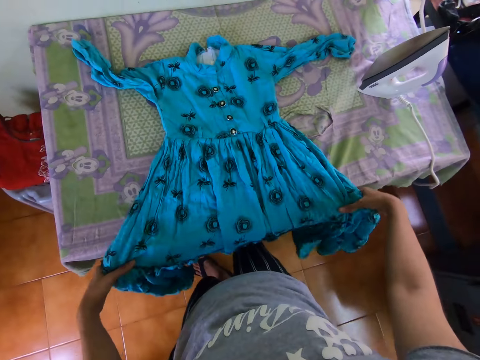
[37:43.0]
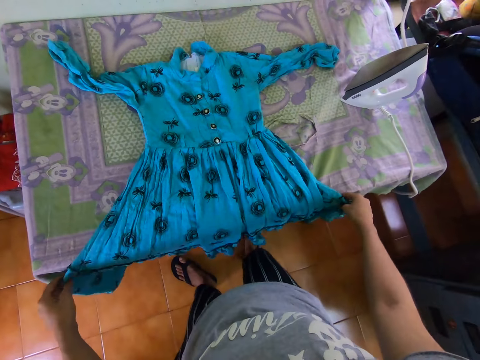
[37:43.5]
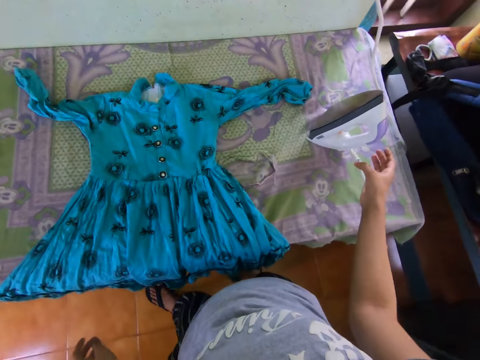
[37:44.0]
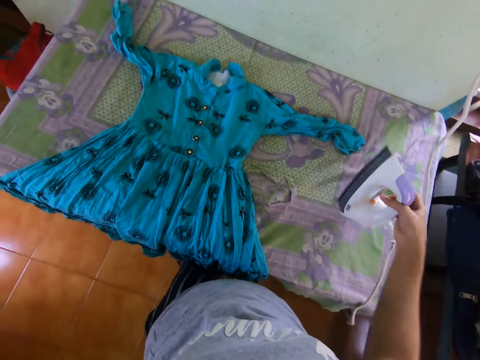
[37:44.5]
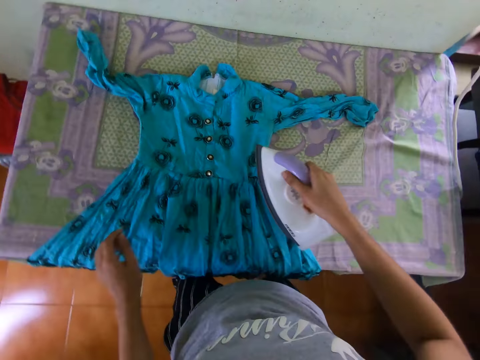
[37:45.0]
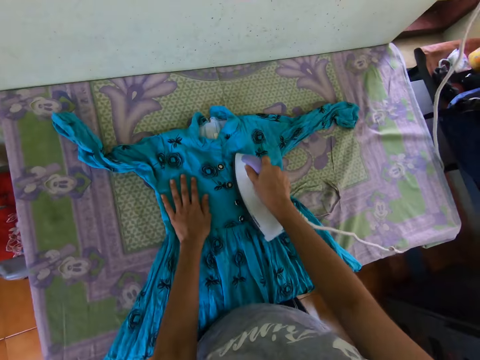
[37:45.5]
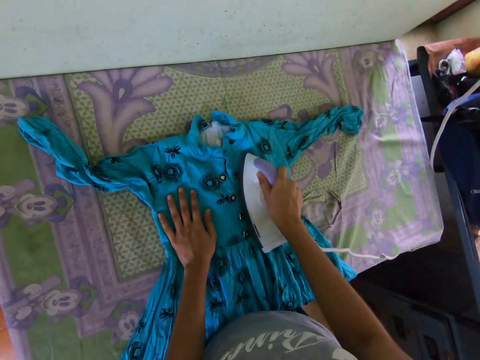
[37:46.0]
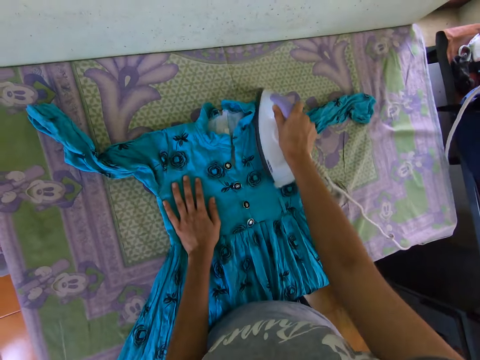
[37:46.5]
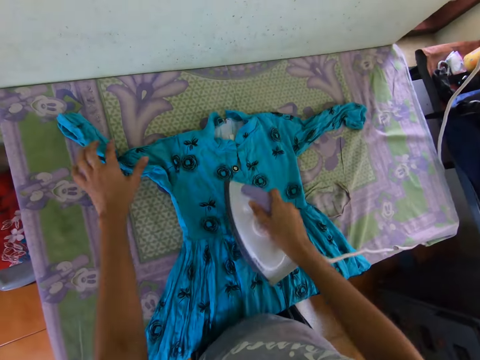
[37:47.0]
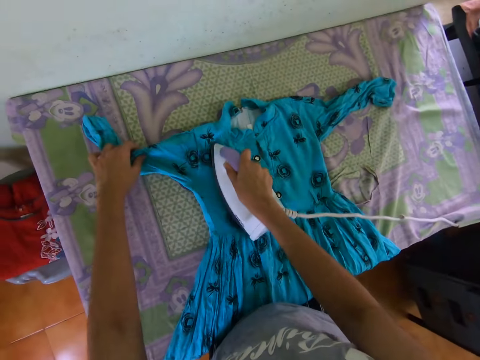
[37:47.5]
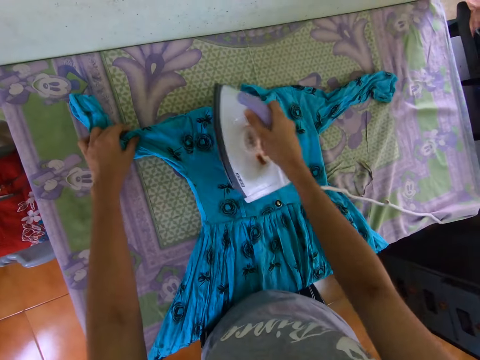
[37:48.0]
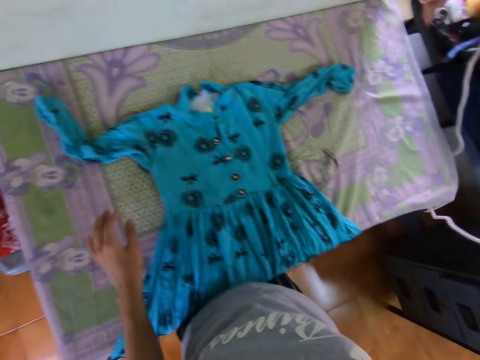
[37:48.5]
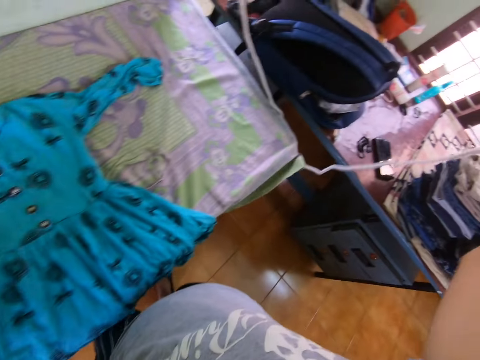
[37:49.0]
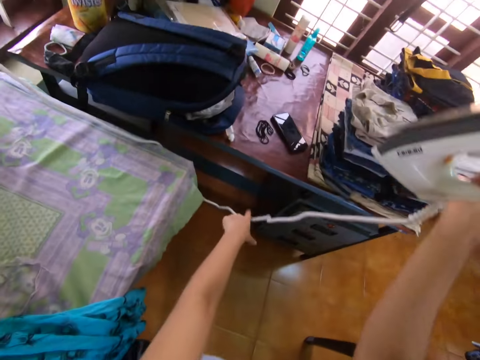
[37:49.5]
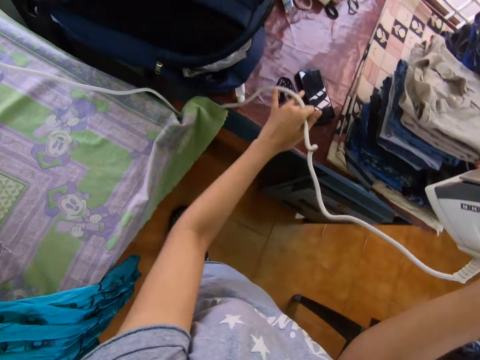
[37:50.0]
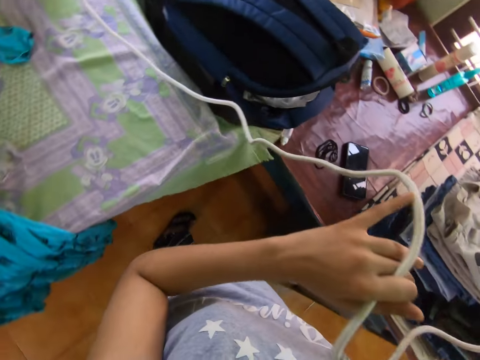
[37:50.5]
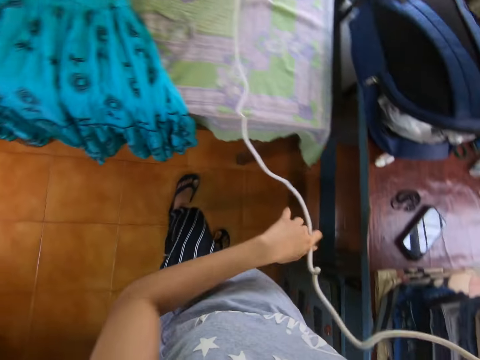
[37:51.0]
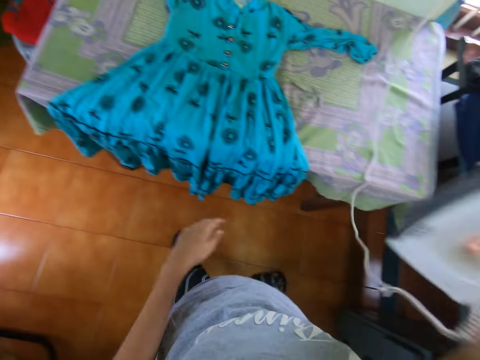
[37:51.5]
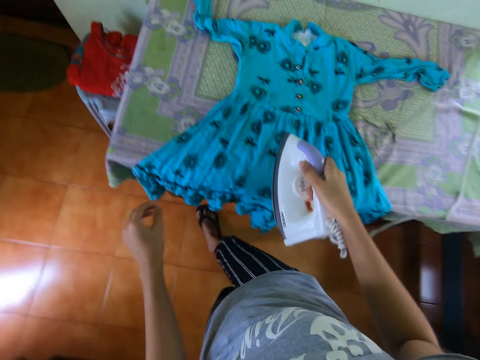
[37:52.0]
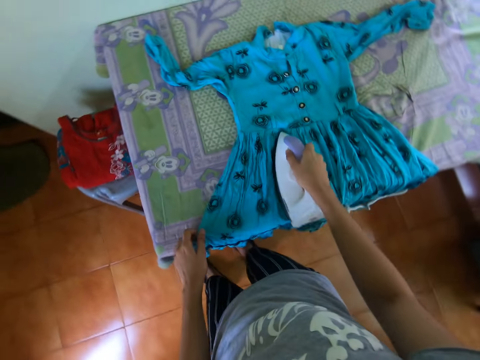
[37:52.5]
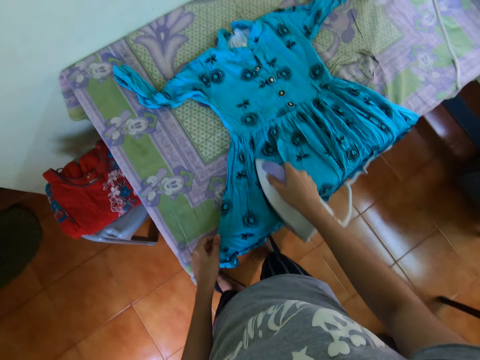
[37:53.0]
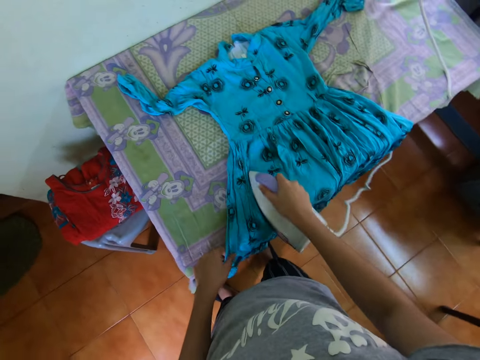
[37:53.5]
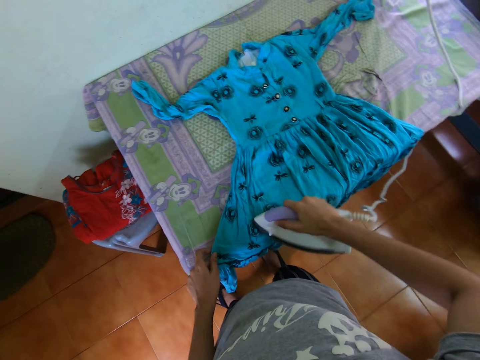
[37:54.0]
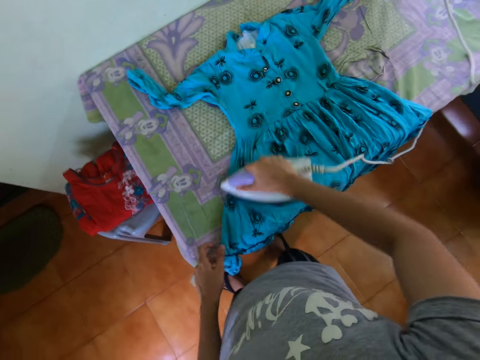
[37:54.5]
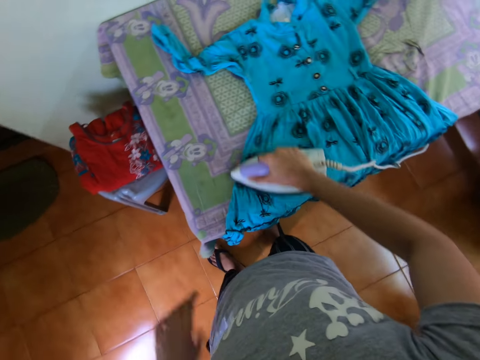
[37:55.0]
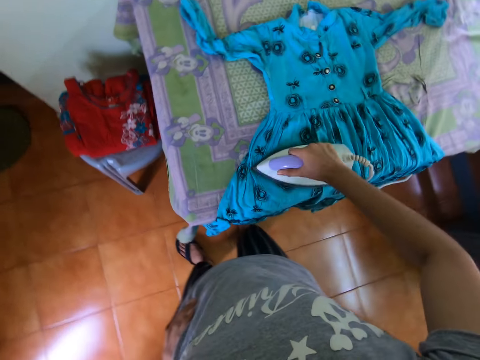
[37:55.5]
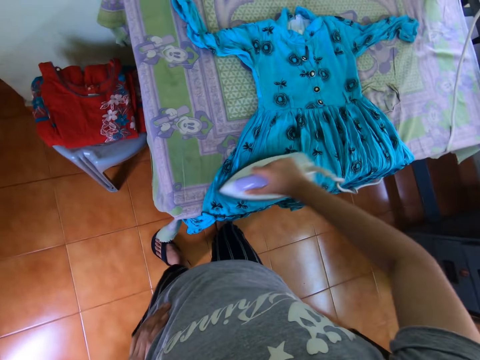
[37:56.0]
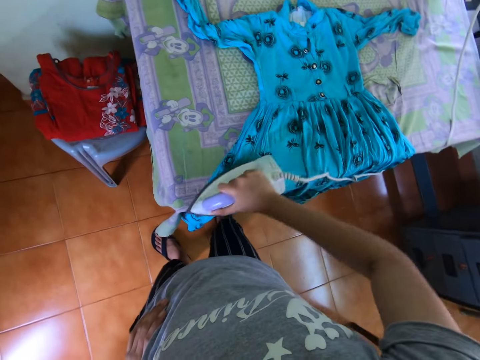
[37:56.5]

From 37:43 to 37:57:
The camera wearer picks the cloth iron. They iron the cloth with the iron. They lift the cloth iron. They adjust the cloth iron cable. They iron the dress.

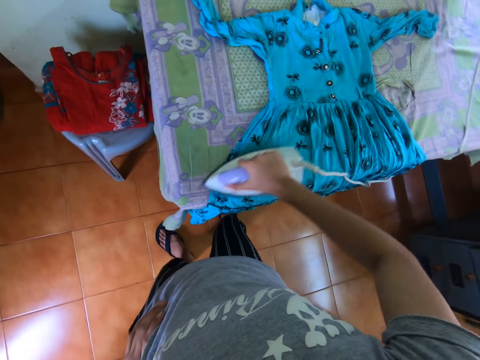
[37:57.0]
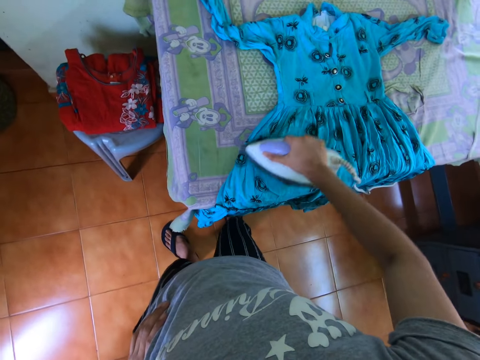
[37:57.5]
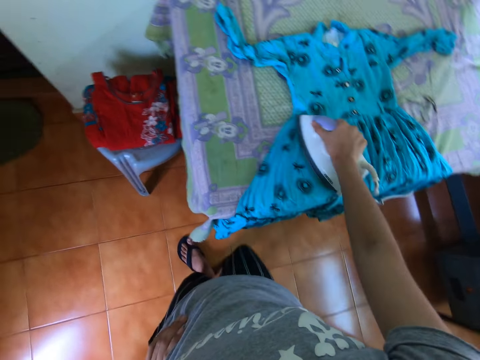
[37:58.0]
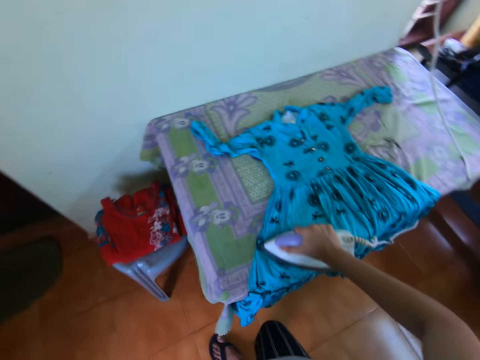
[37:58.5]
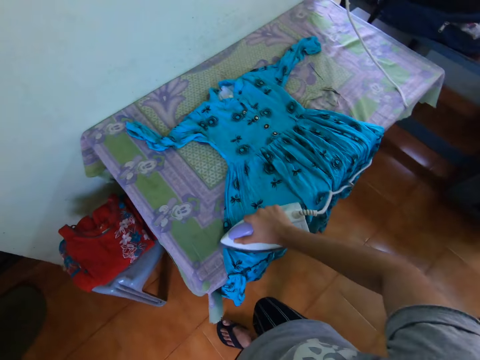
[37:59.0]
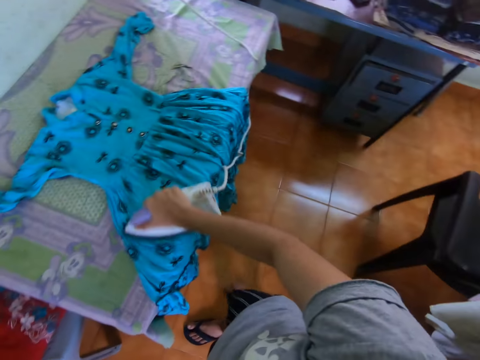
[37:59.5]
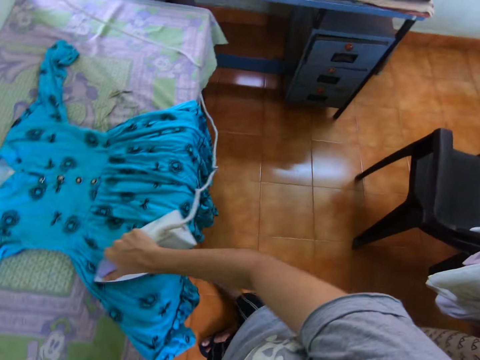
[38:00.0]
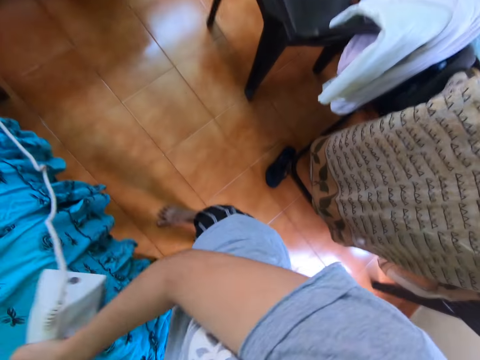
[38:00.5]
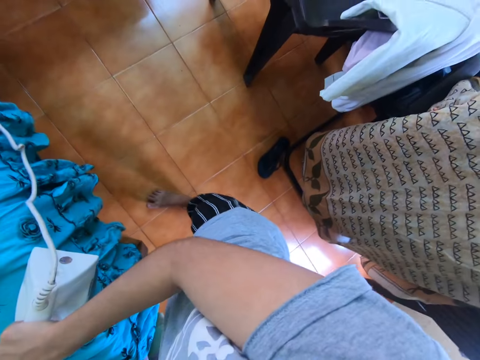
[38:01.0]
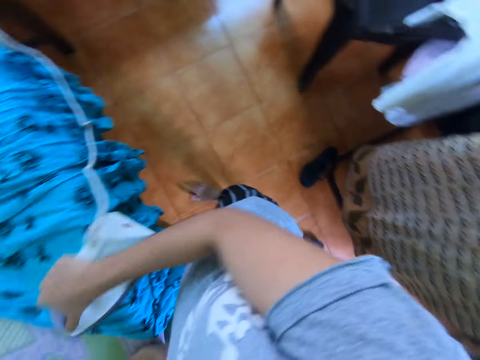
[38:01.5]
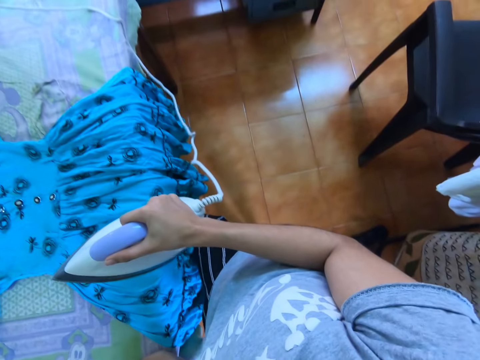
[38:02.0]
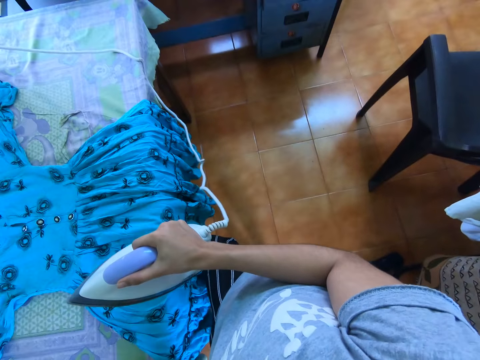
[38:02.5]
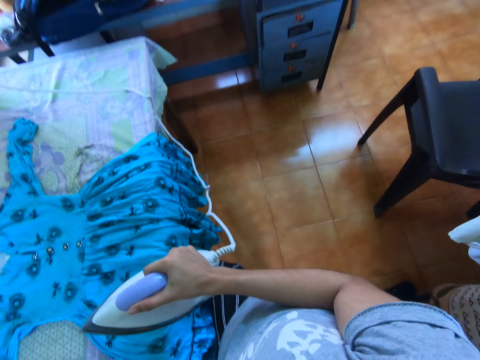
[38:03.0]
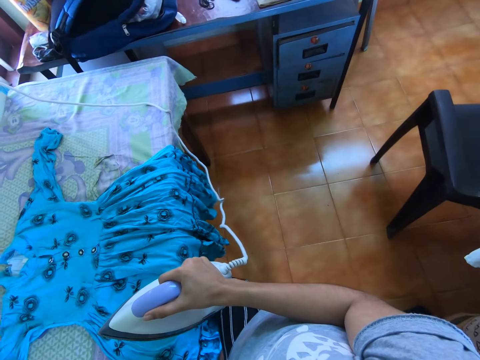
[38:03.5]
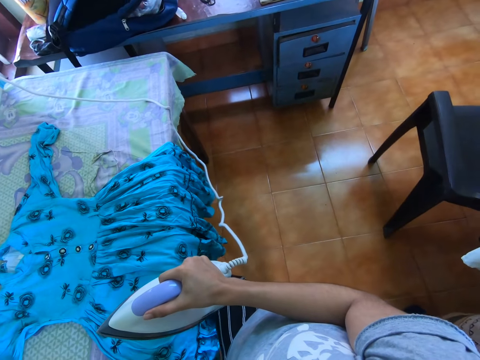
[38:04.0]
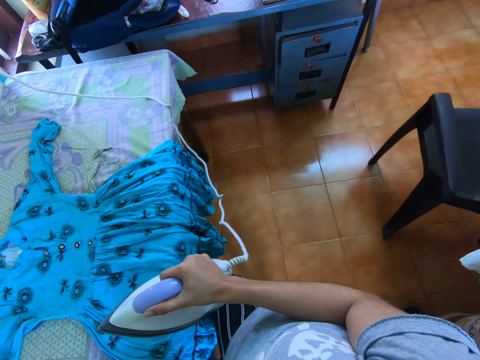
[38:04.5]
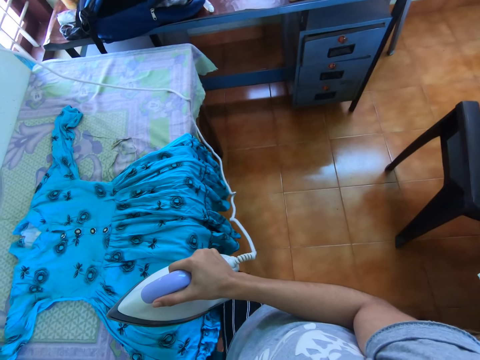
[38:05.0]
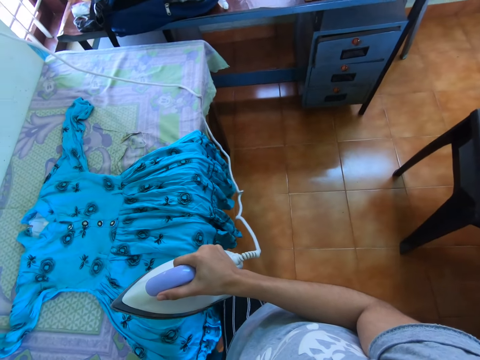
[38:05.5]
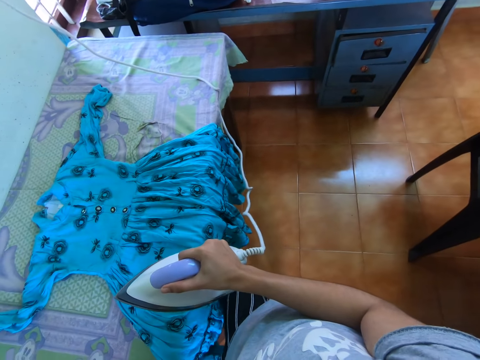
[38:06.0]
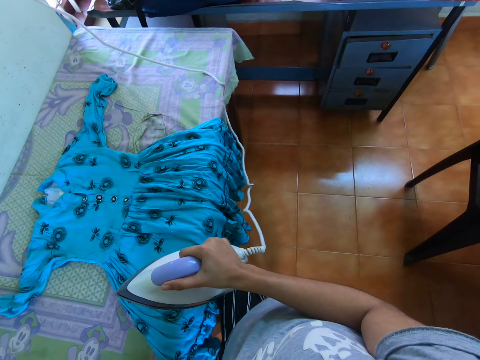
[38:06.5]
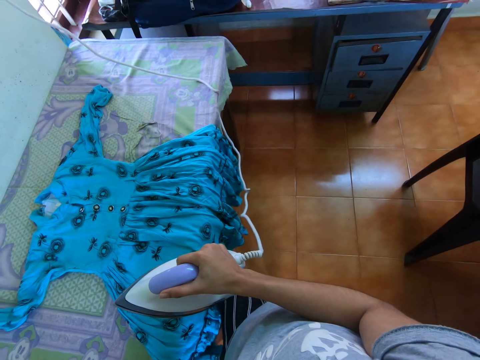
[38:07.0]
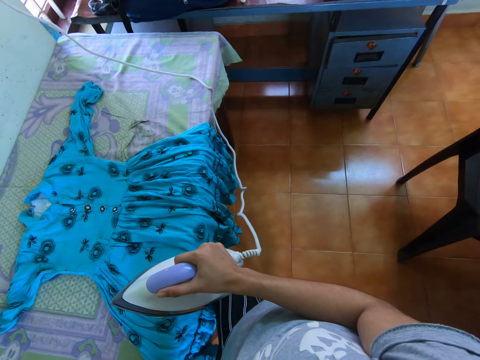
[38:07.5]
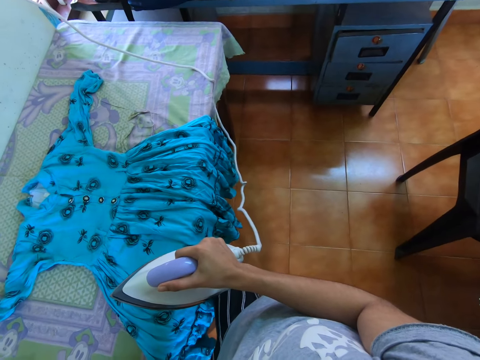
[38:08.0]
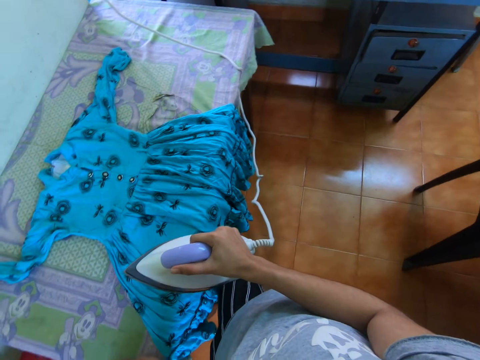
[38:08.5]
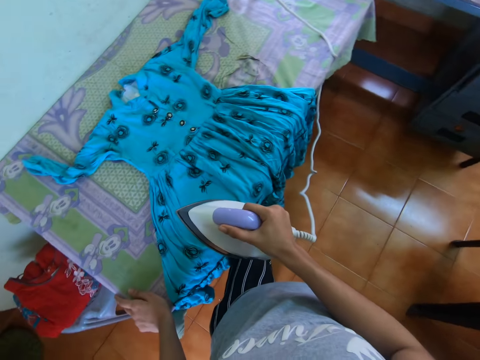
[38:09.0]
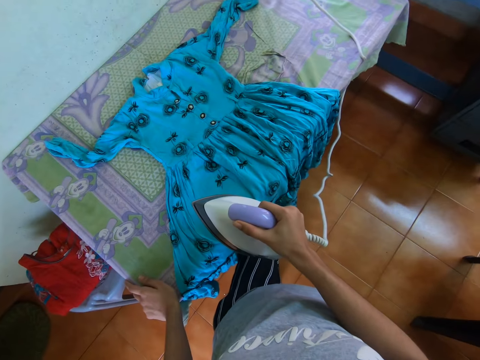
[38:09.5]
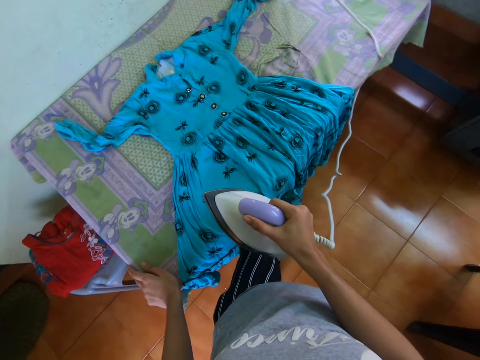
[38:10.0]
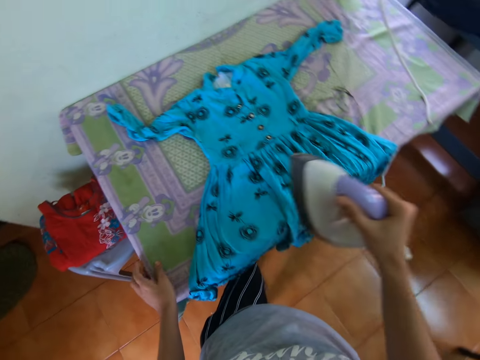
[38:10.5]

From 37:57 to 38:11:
The camera wearer removes her slippers. She looks around.
